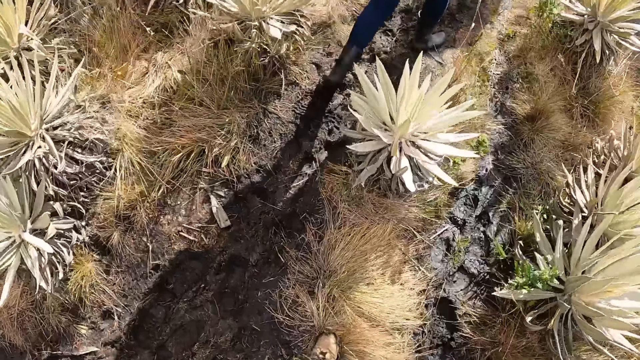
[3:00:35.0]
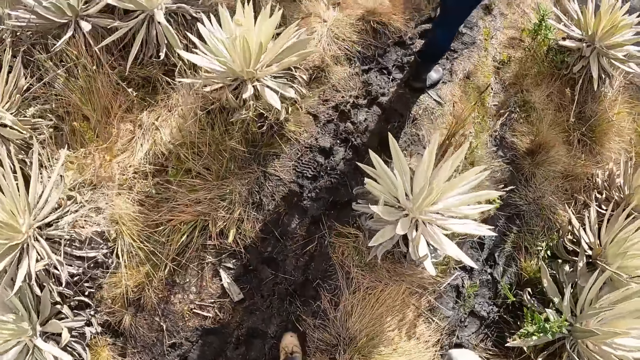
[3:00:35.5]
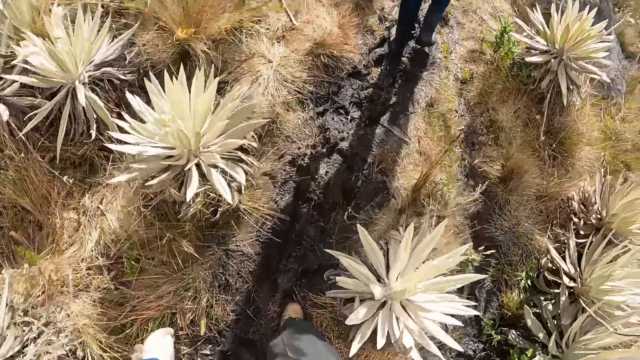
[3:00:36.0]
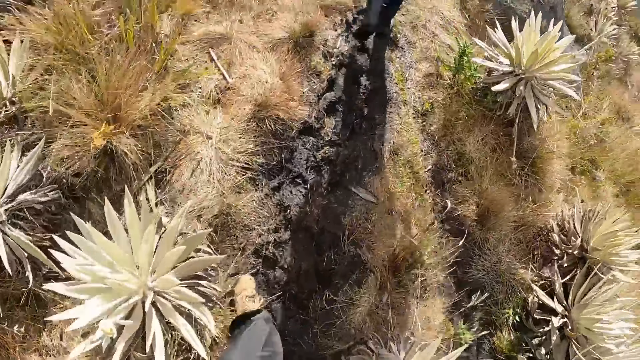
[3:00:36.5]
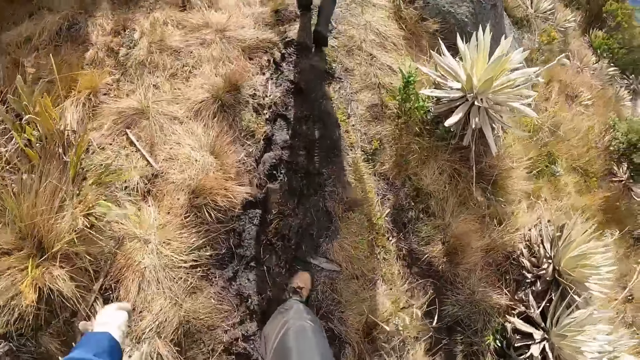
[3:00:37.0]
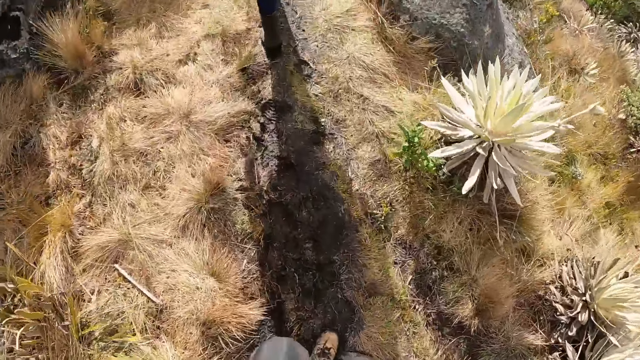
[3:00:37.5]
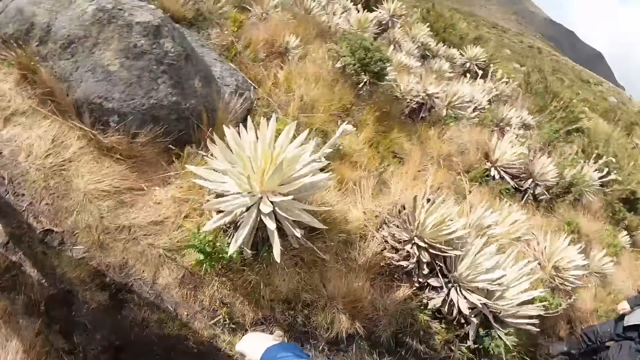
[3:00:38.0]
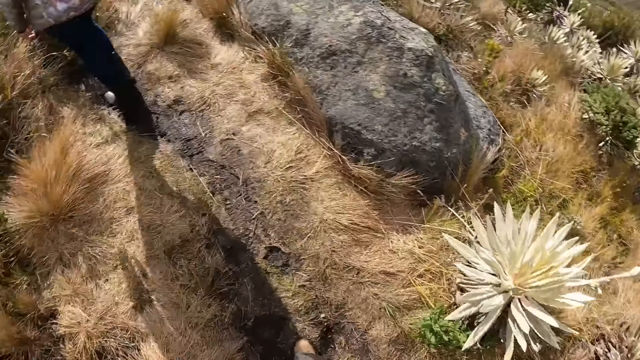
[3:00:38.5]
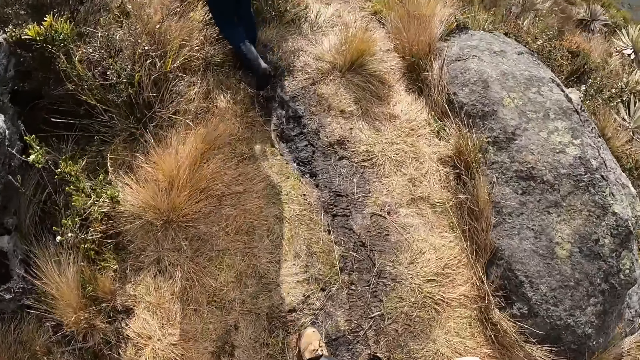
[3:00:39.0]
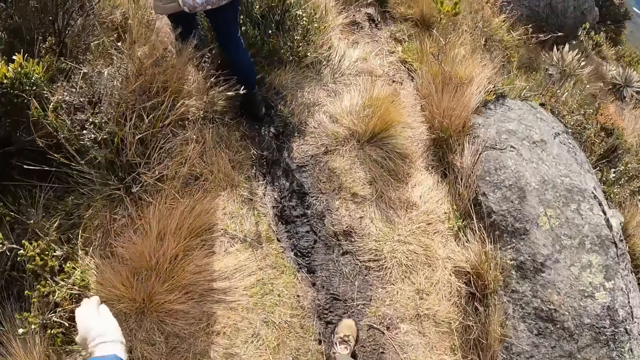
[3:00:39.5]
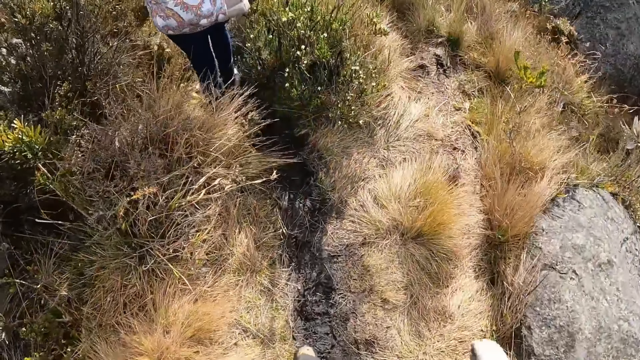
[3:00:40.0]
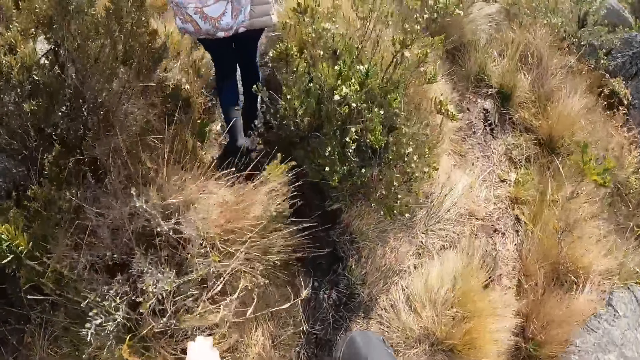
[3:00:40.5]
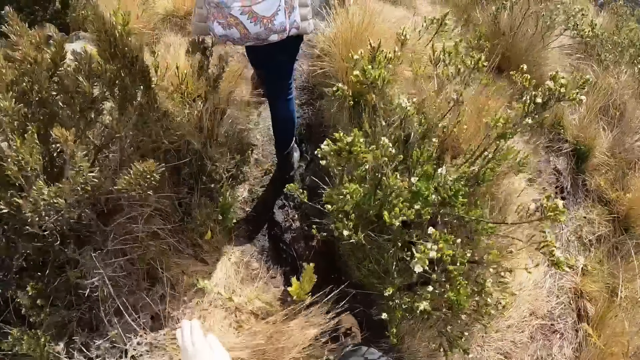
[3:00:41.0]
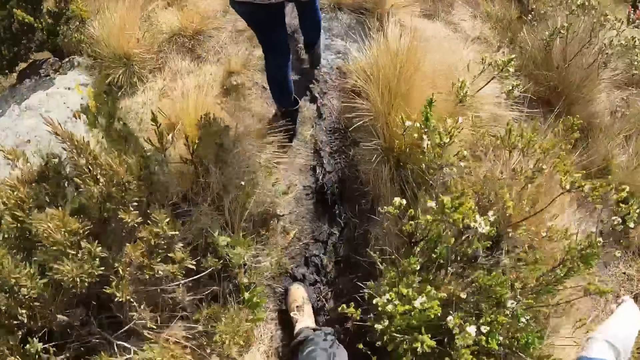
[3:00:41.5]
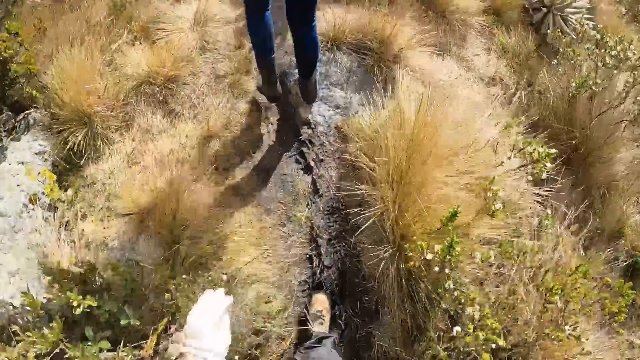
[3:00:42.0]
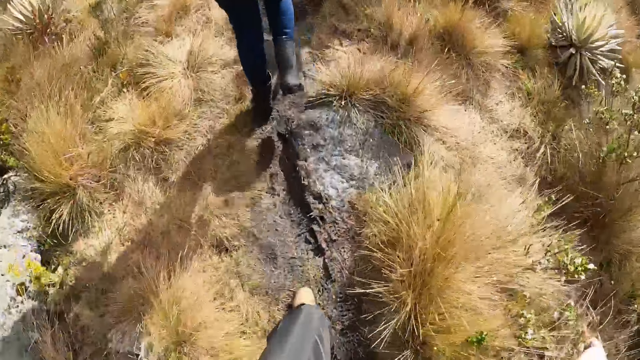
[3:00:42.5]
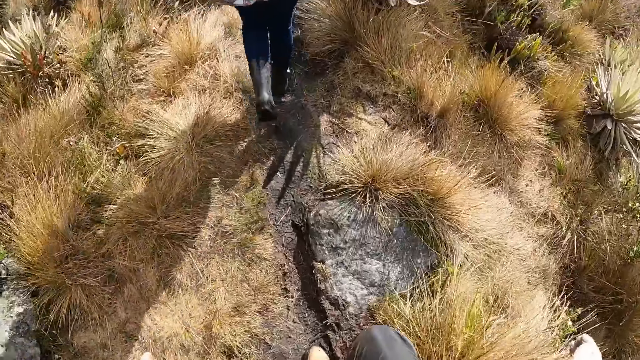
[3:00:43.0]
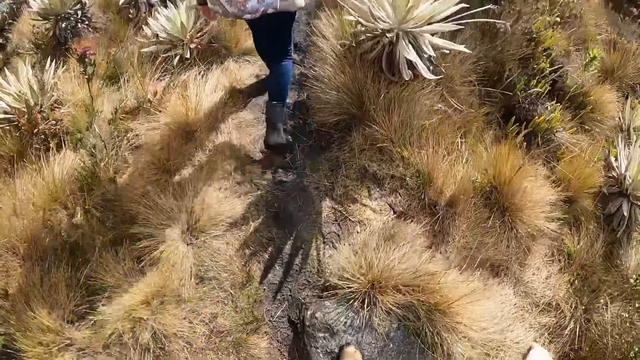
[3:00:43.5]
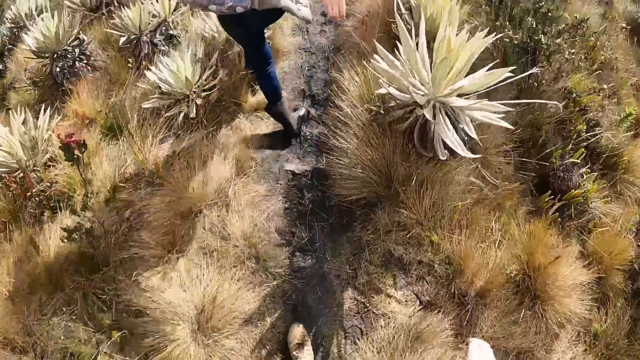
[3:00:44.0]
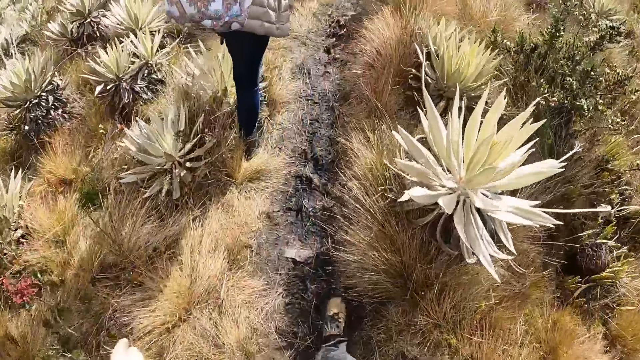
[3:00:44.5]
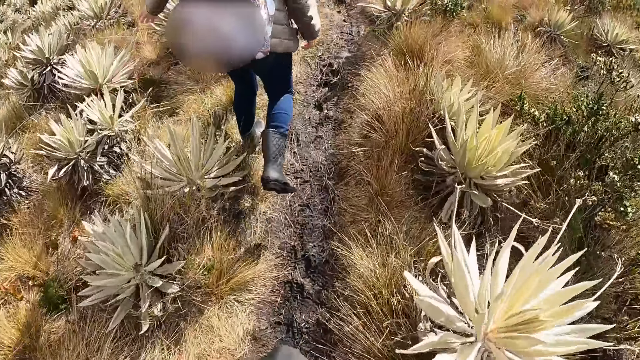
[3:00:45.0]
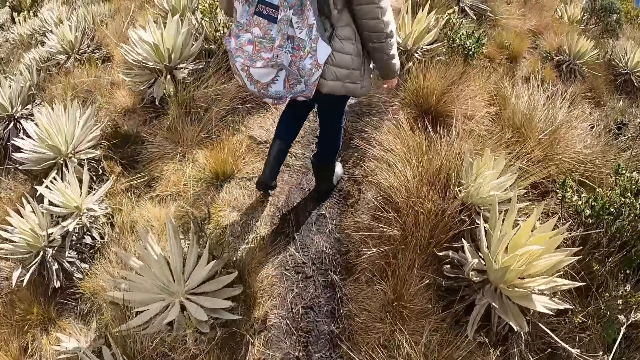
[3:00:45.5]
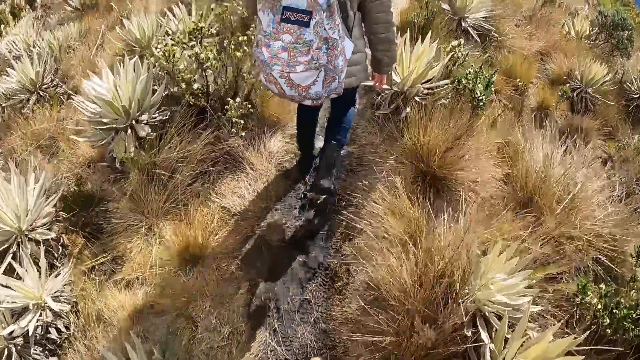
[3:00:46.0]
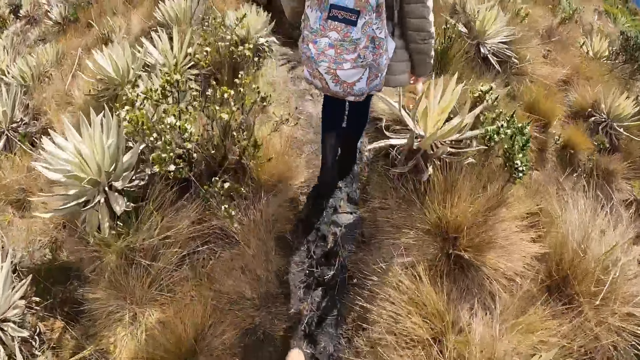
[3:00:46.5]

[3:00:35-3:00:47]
A man hikes on a hill. The camera wearer looks around. A woman hikes on the hill. The camera wearer hikes on the hill.

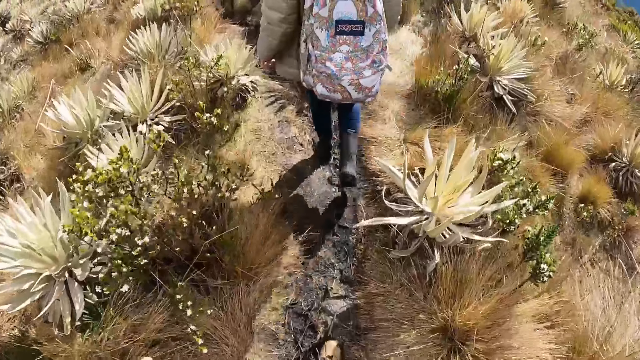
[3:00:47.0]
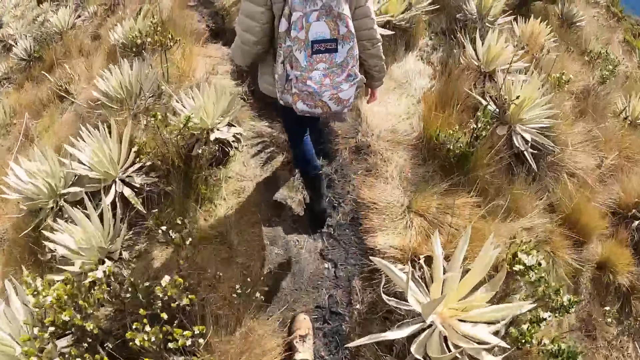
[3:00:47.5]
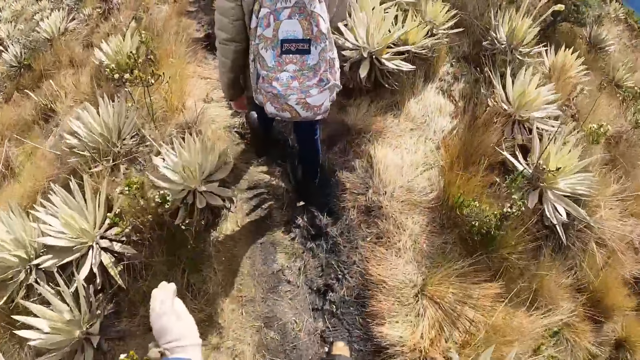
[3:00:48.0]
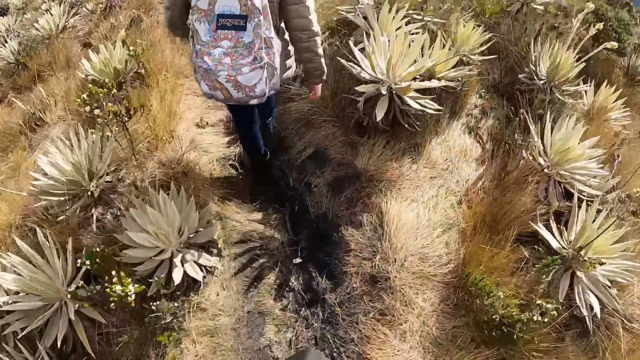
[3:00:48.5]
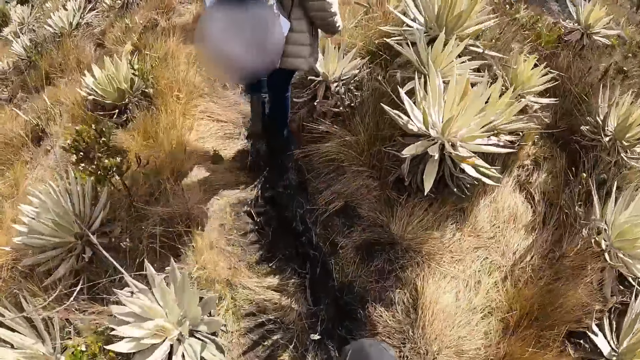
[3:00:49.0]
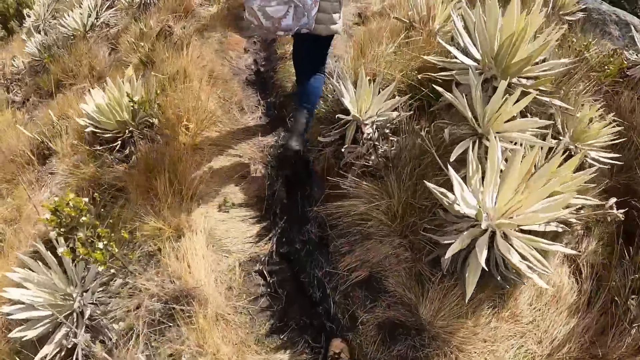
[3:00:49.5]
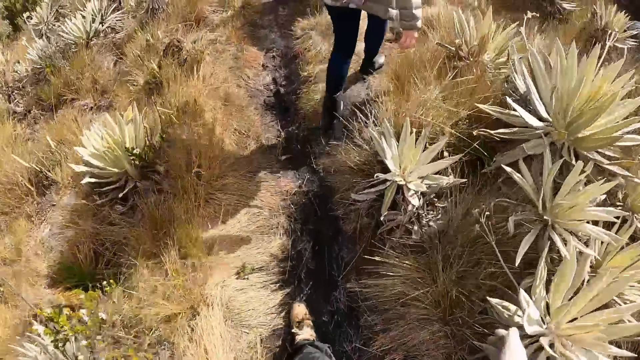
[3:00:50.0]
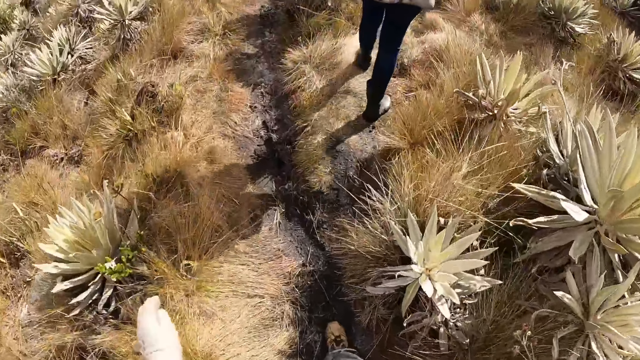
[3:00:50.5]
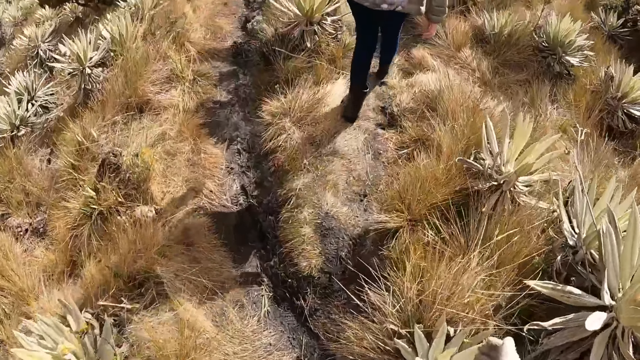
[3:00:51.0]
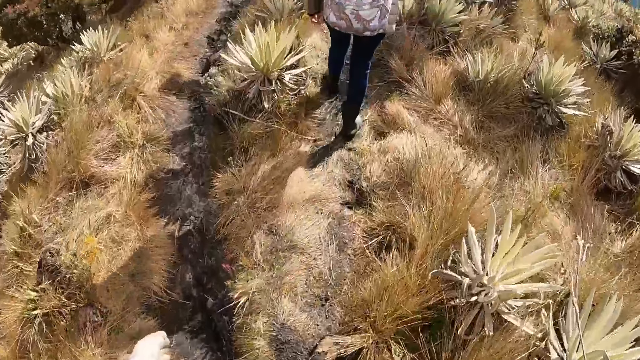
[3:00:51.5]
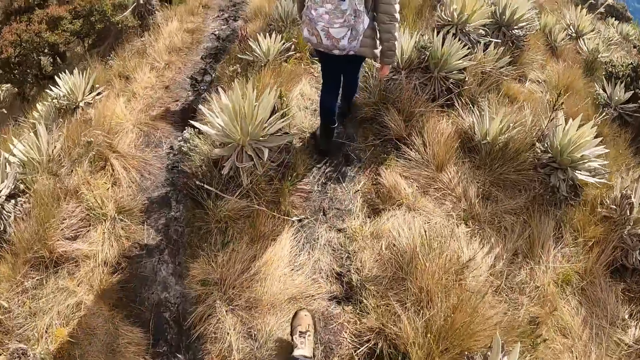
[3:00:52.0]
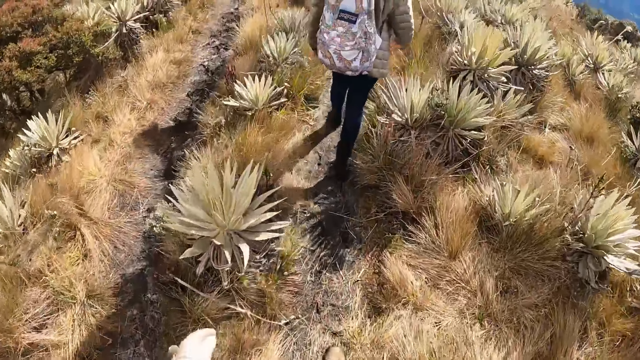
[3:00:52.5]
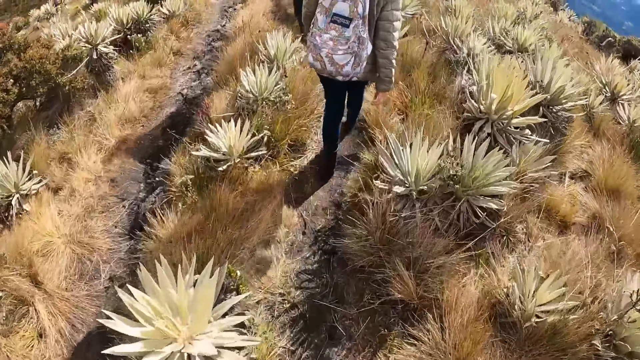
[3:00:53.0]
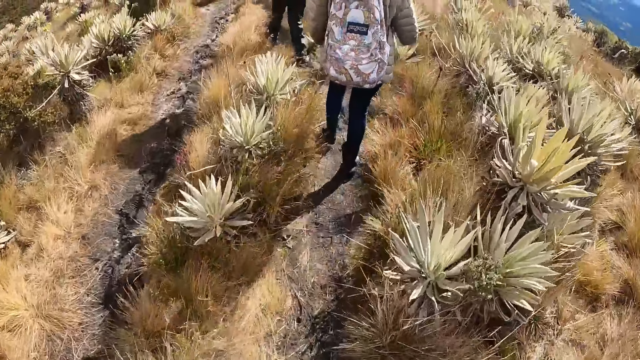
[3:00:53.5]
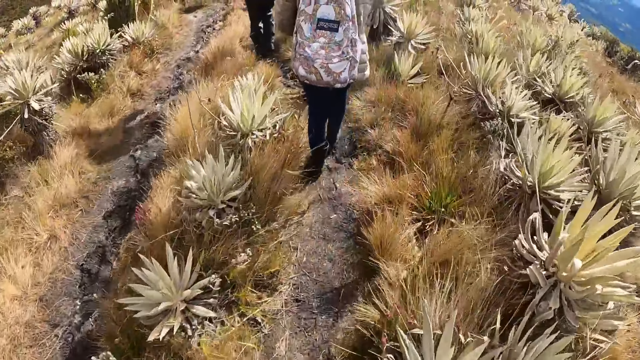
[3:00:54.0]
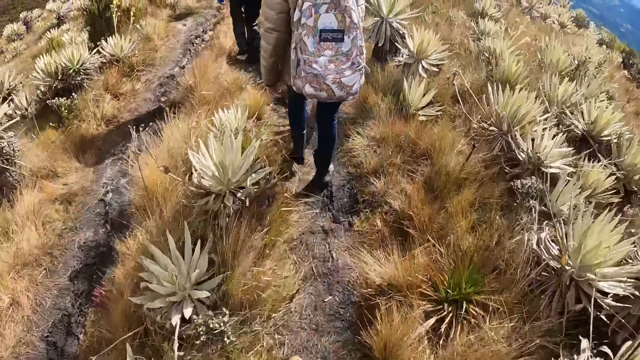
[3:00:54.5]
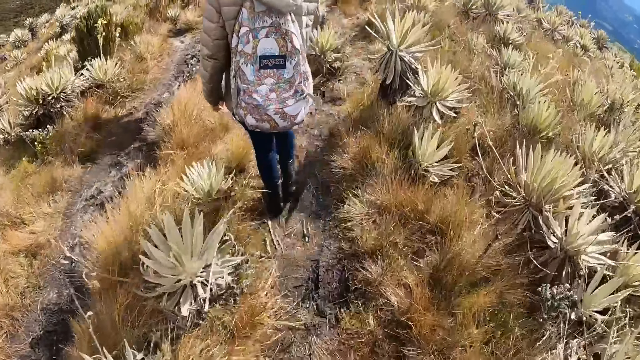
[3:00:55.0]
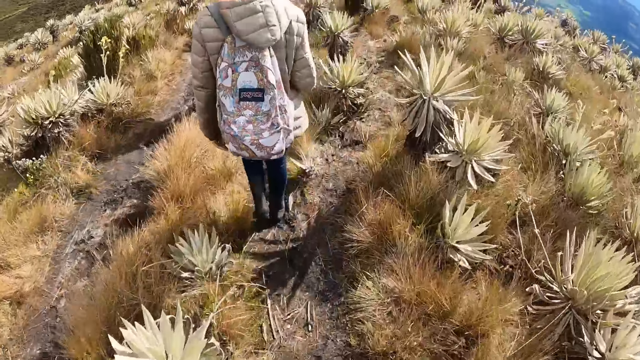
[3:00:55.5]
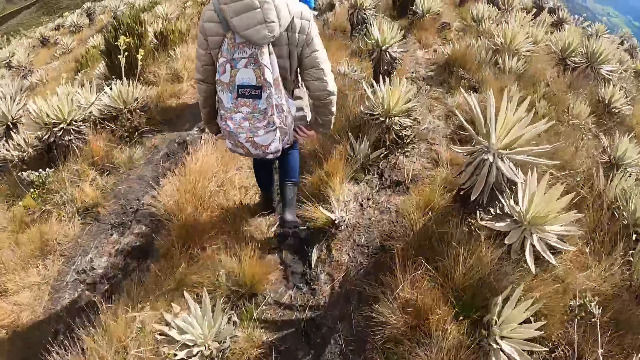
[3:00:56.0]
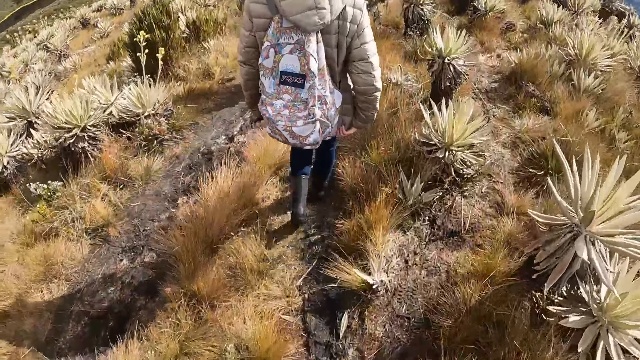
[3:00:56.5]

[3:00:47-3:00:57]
The woman touches her jacket with her right hand.
